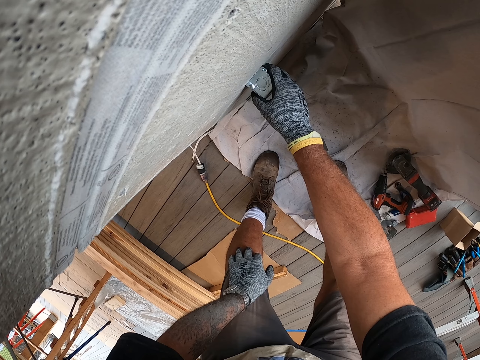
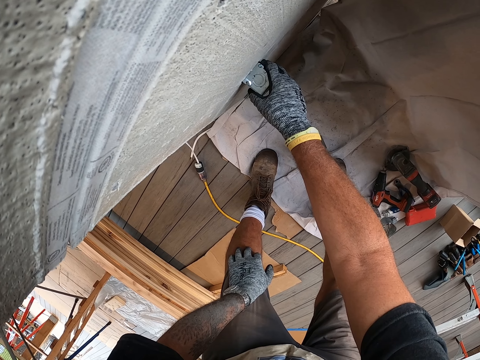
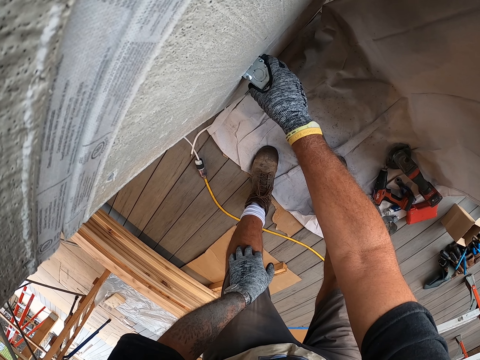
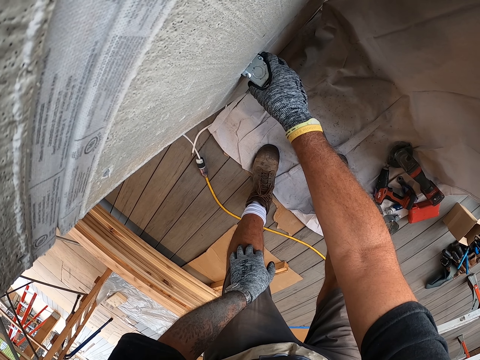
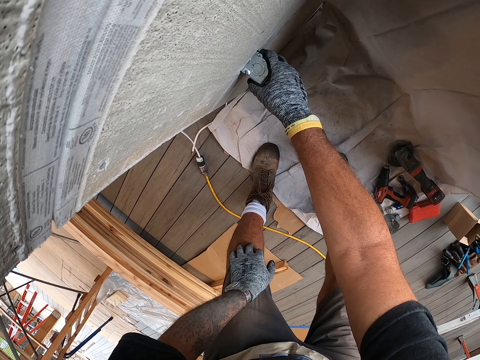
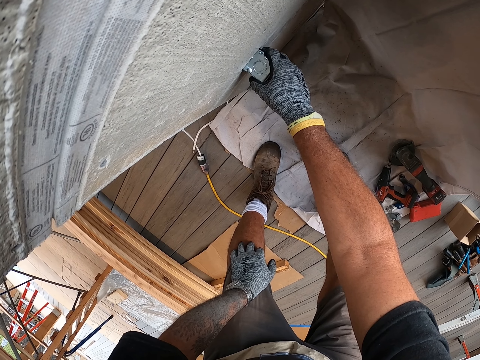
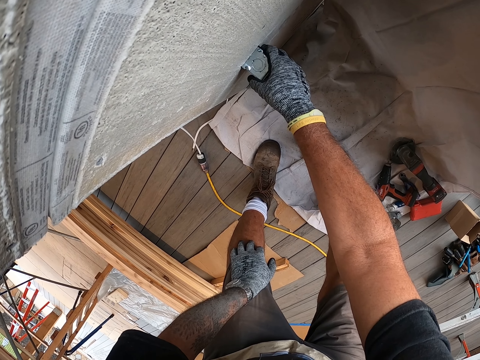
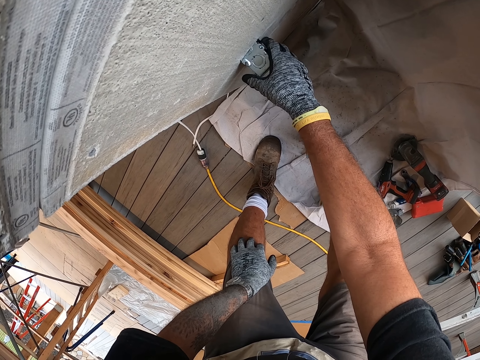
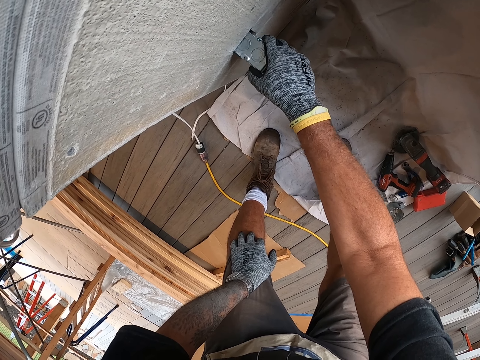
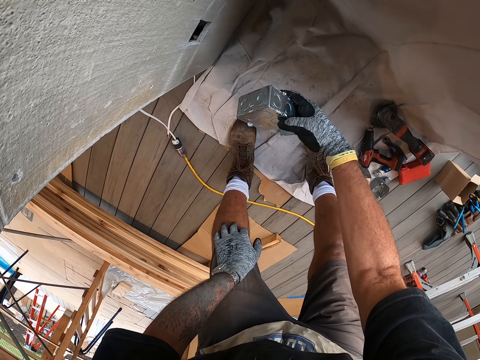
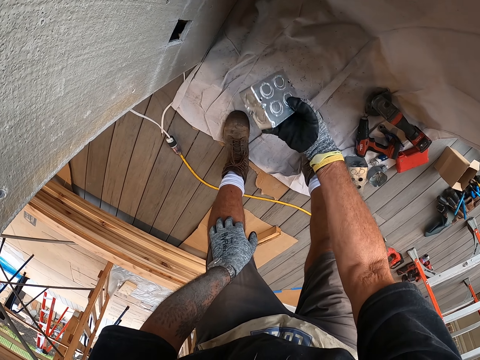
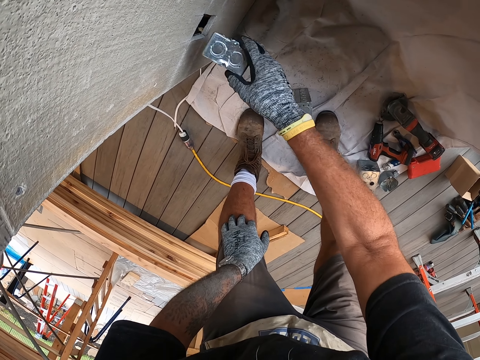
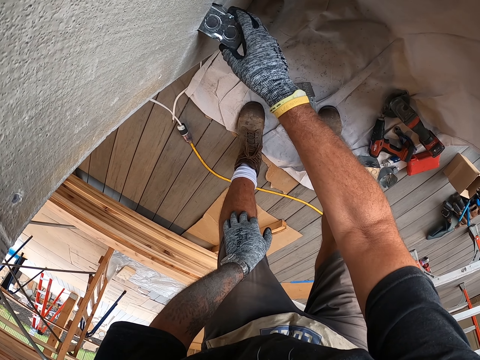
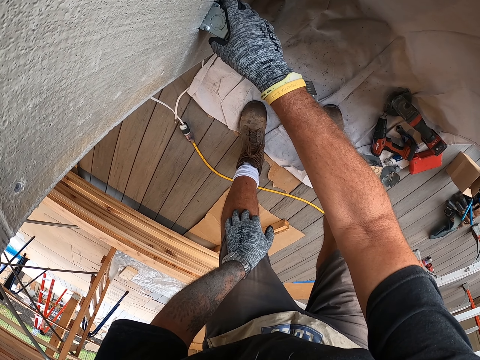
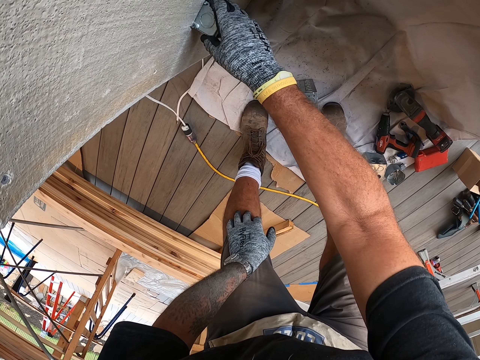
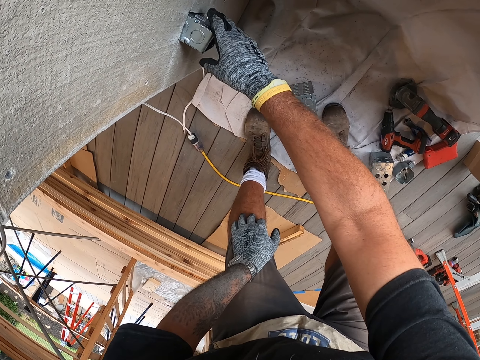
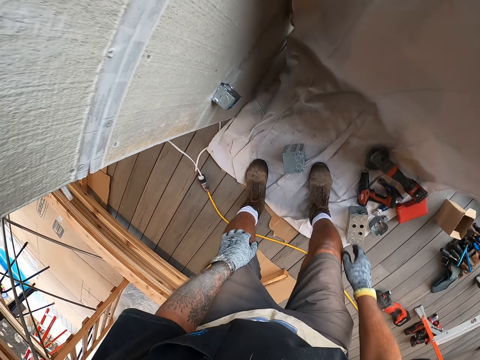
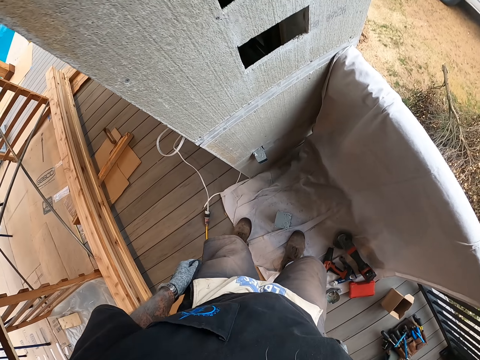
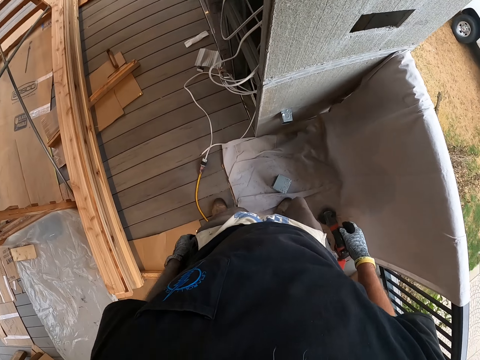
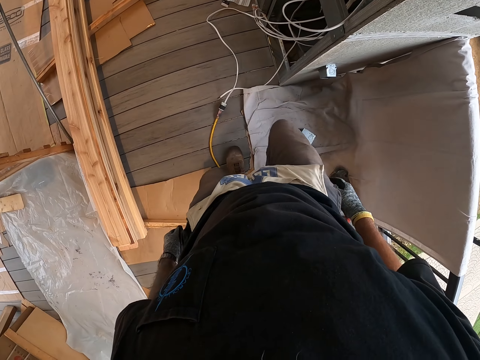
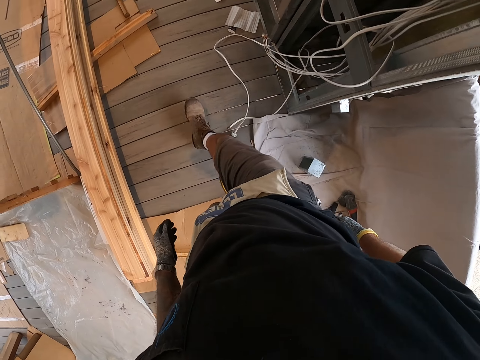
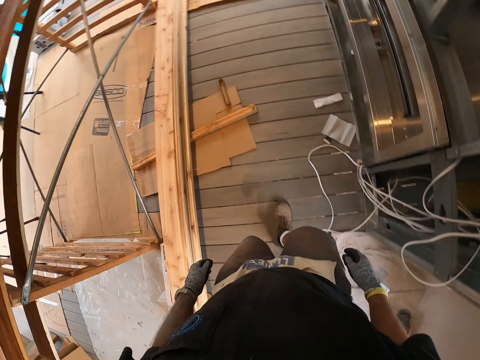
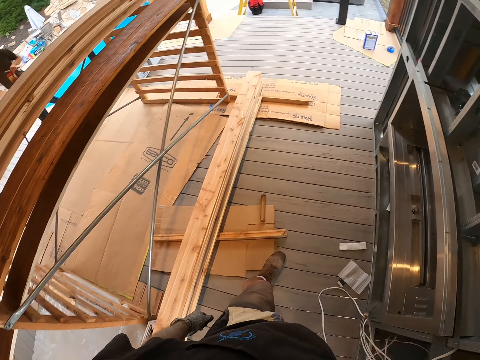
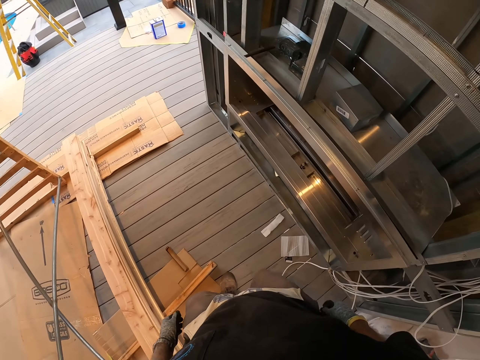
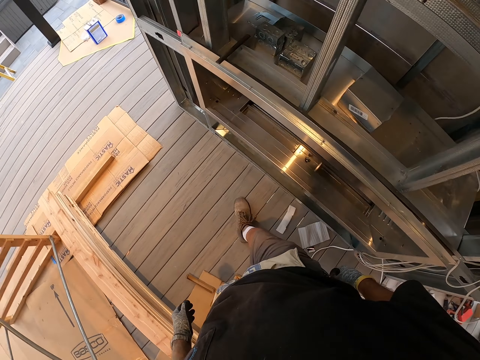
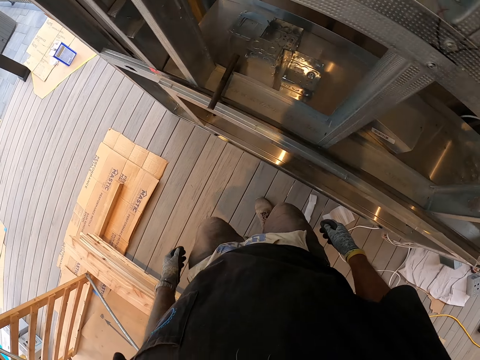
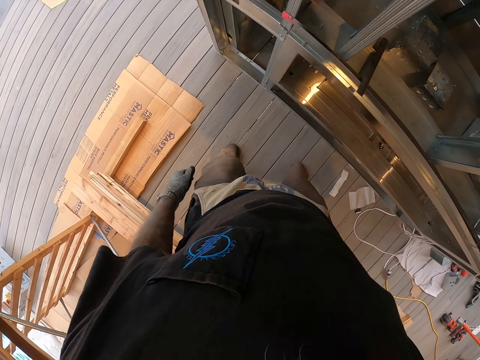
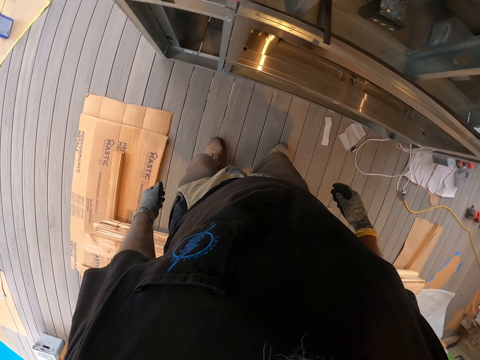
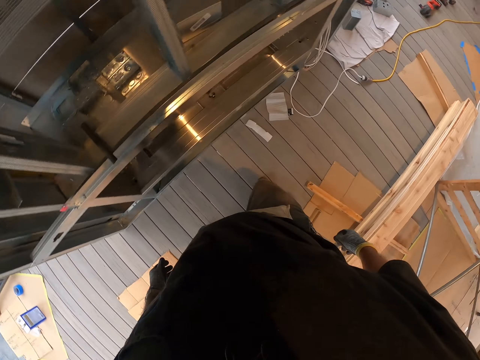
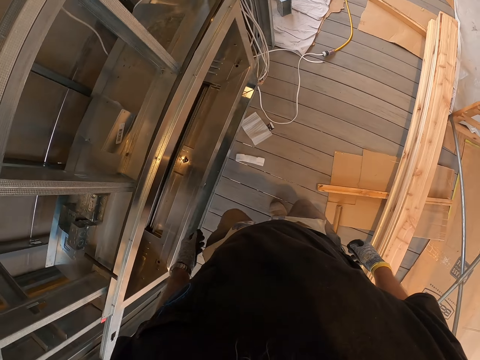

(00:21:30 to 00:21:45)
The camera wearer pulls the metal block. They pick up the metal. They fit the metal in a shelf. They walk around the house at the porch.

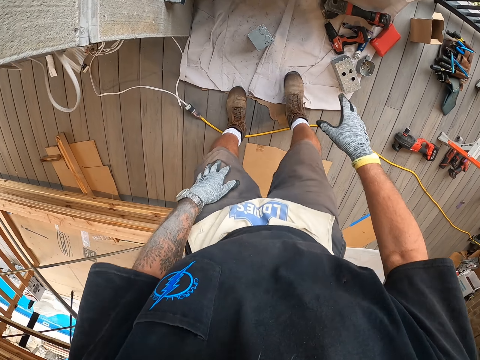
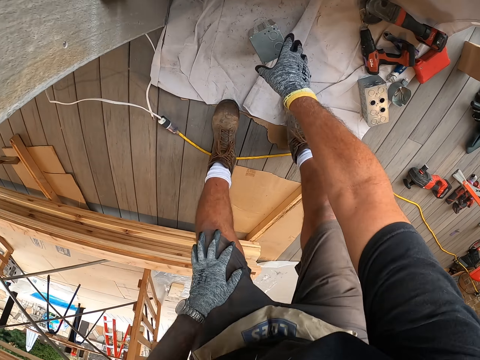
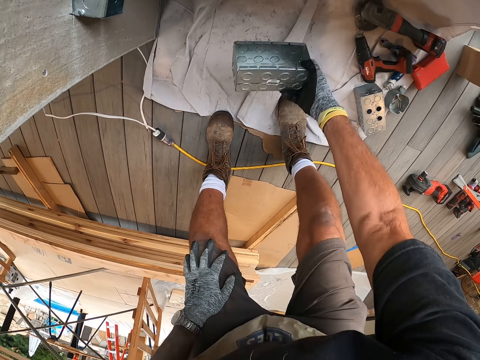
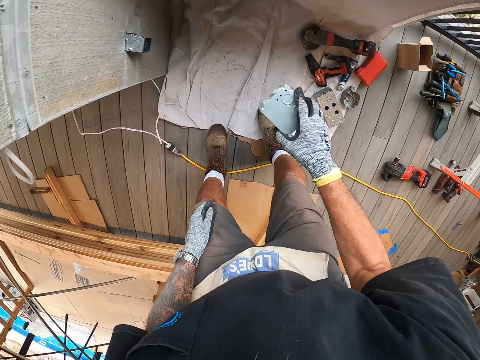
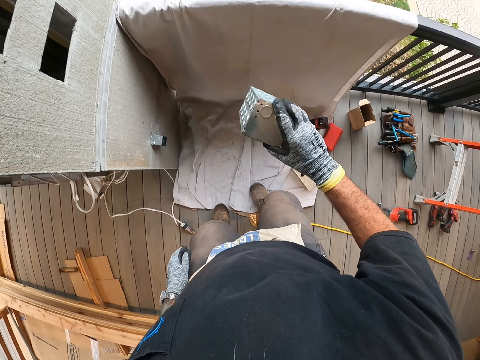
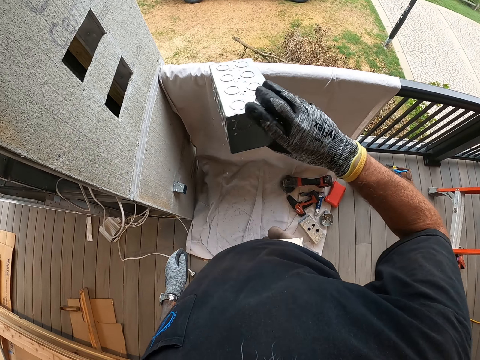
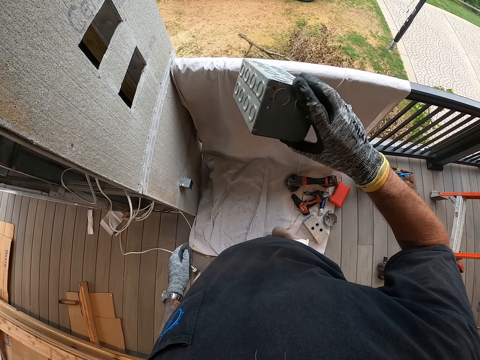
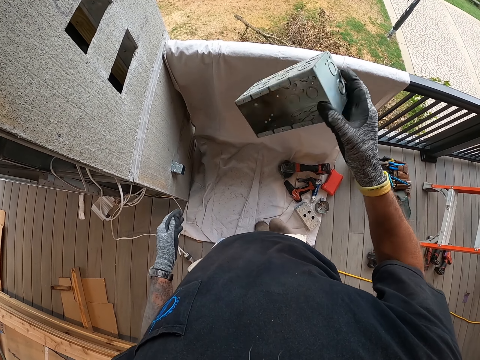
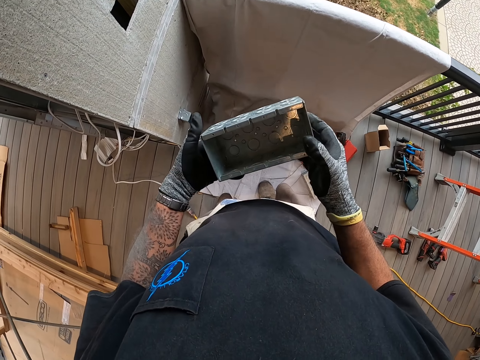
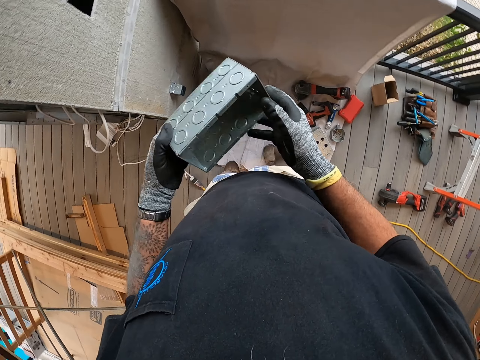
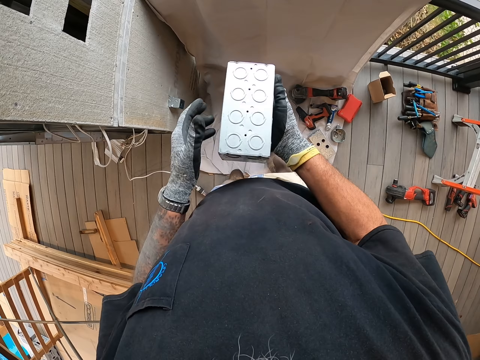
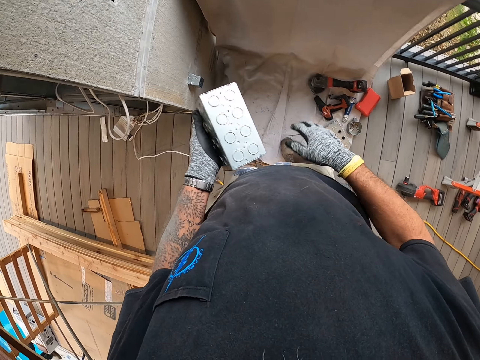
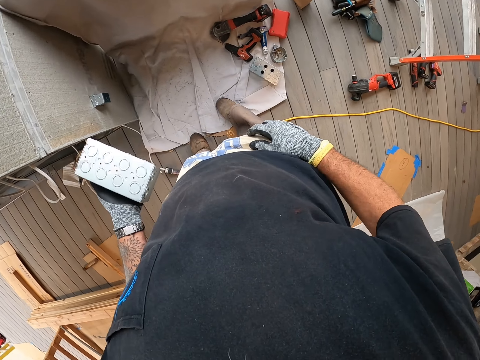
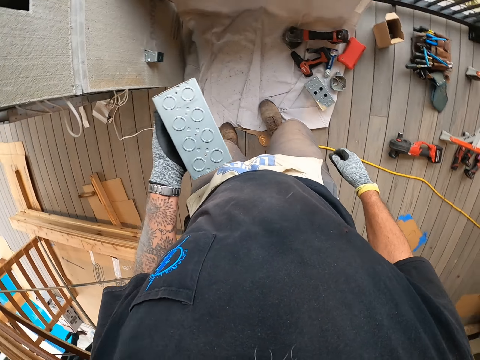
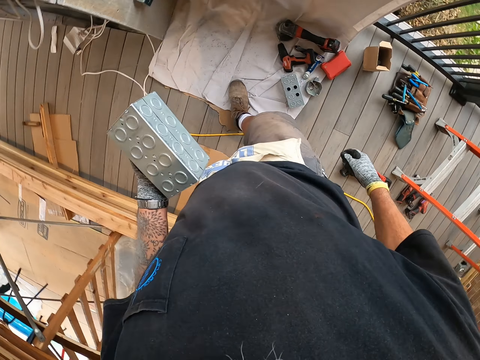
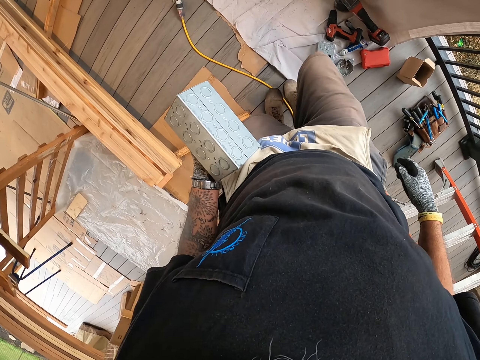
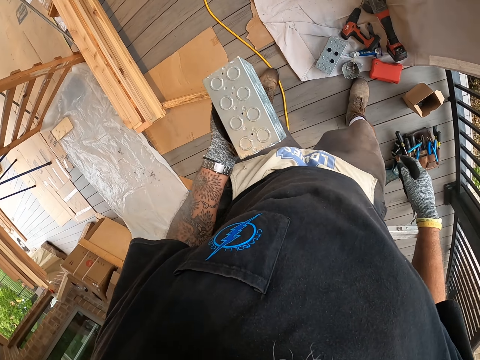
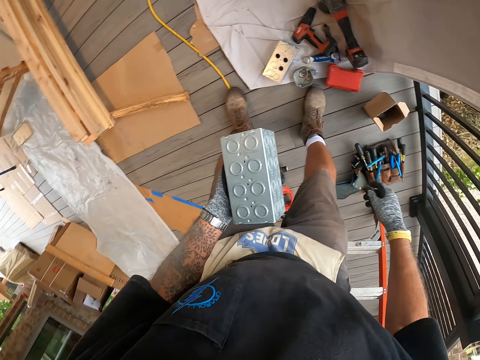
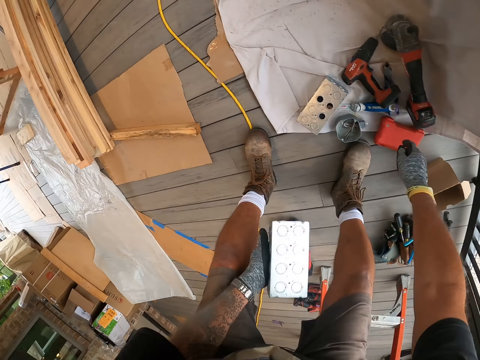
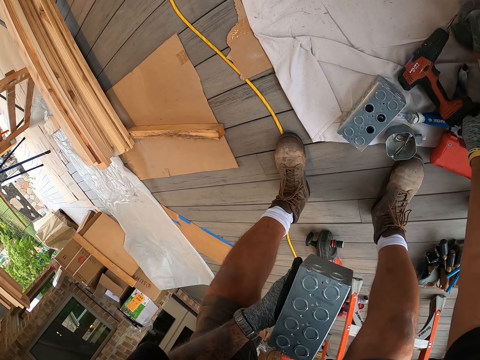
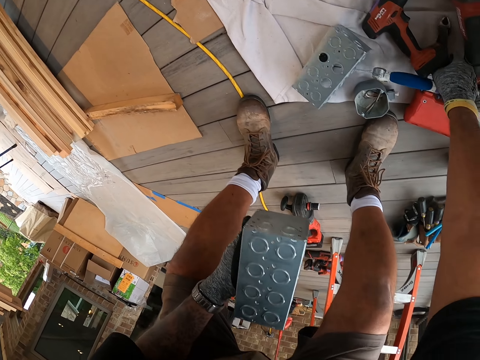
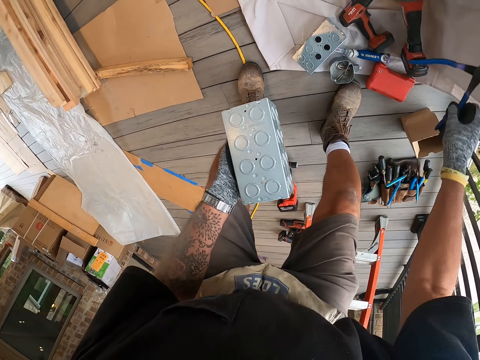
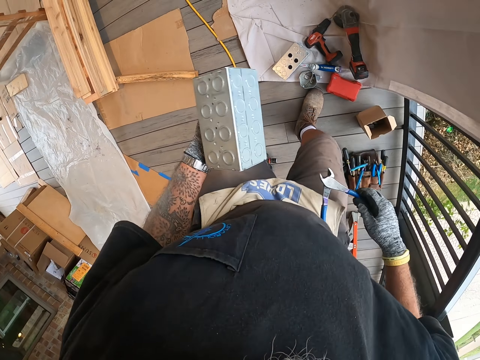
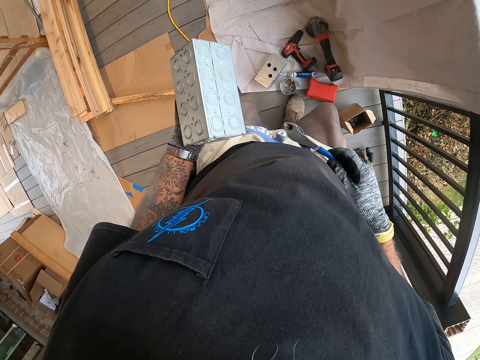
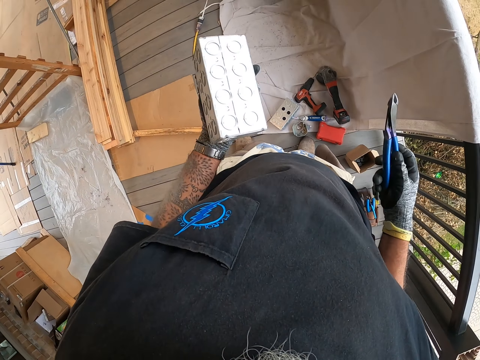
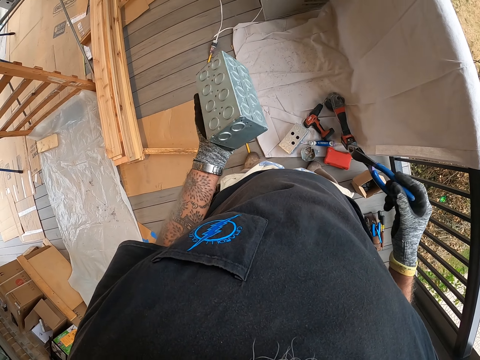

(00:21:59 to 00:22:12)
The camera wearer picks up the metal block. They move at the porch. They pick up the wire cutter.
